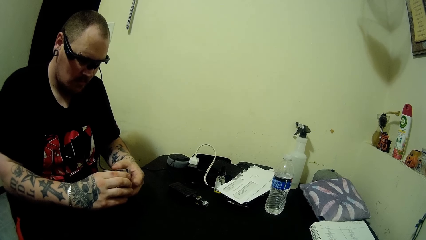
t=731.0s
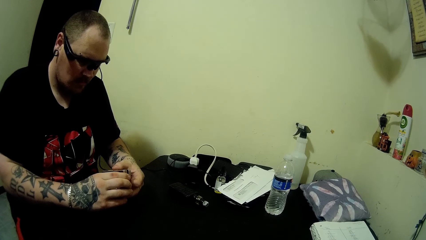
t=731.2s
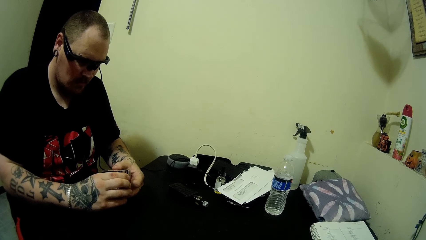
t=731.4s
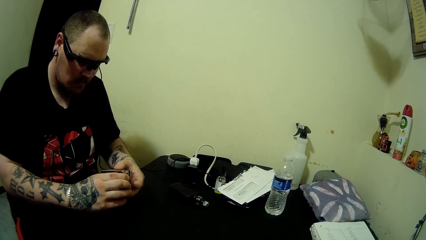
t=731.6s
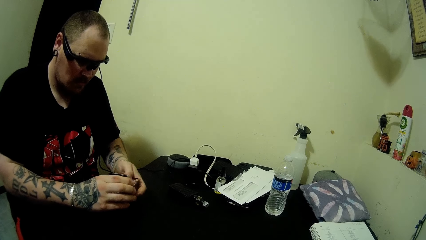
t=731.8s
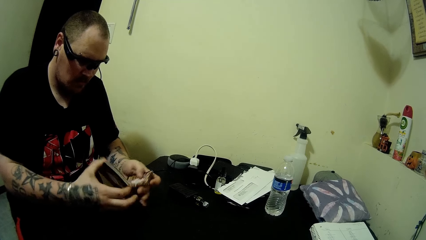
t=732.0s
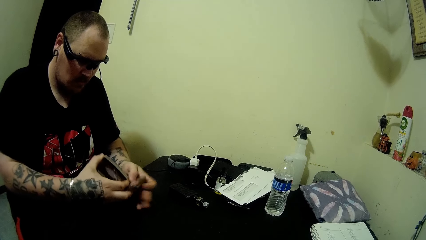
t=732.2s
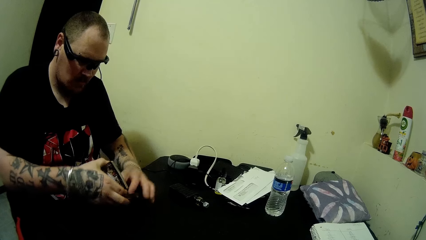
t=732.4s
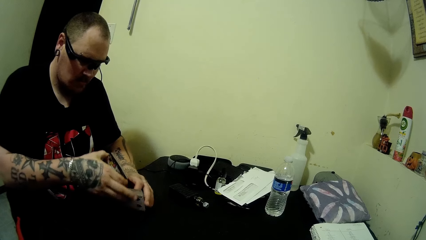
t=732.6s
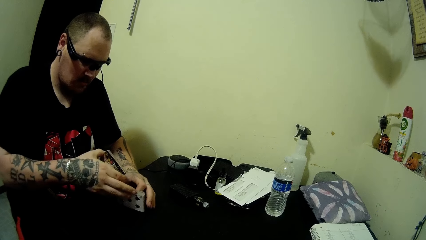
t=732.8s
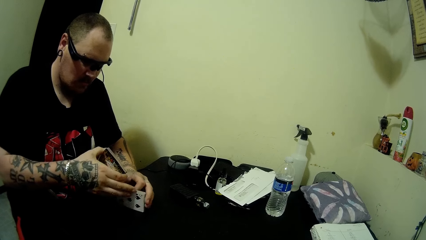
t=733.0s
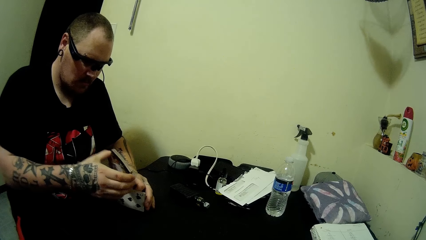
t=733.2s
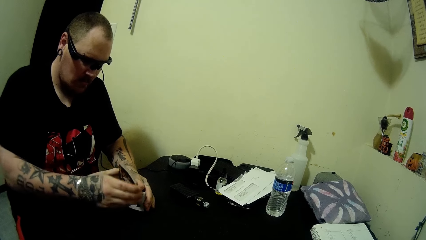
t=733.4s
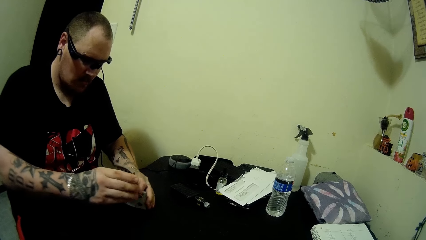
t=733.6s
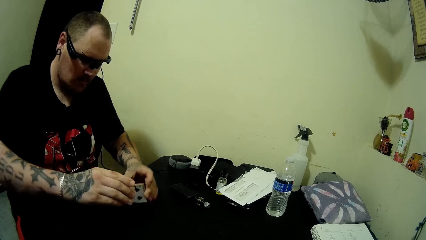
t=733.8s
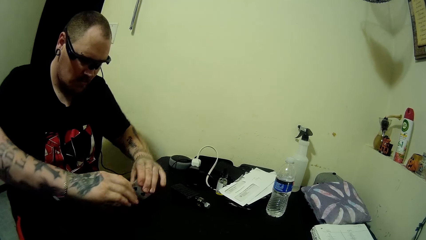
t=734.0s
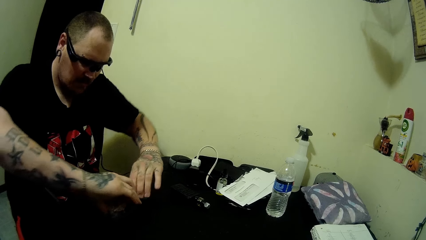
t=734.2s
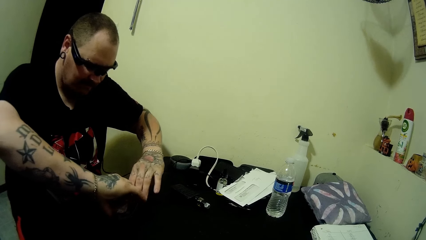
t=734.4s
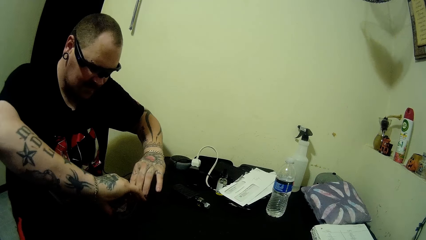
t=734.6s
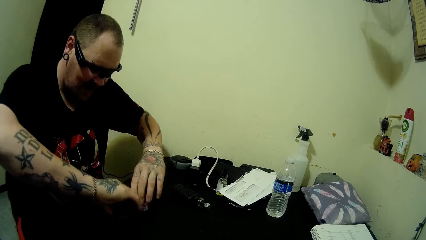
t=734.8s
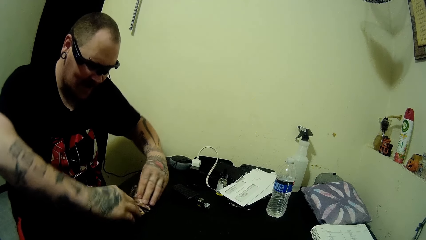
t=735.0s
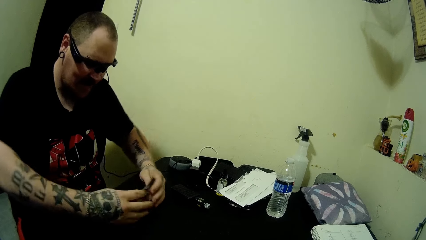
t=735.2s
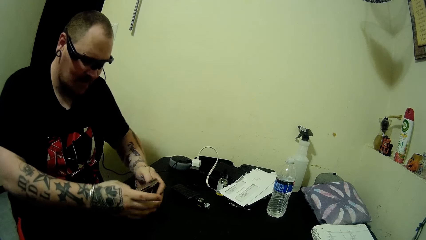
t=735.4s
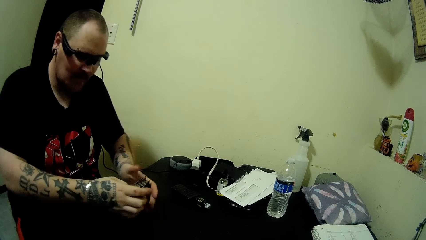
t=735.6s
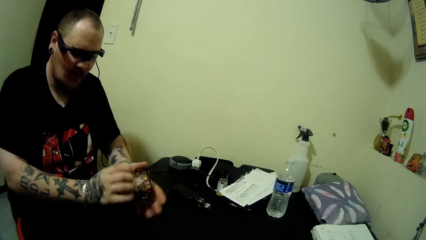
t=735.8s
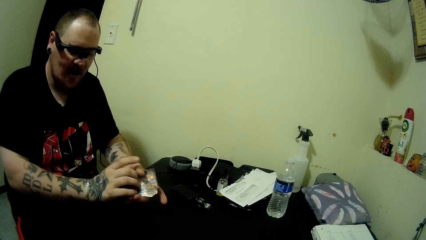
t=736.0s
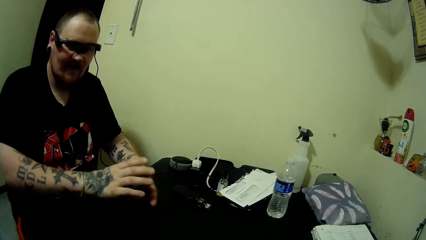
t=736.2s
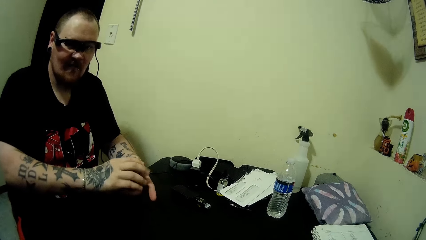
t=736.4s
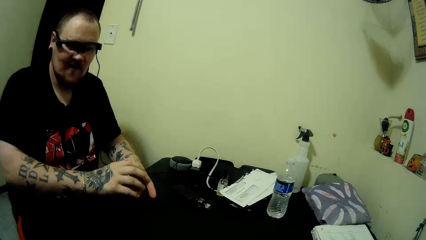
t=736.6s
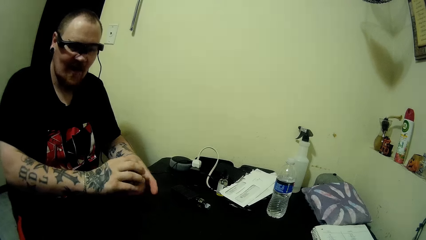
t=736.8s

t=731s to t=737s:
A man mixes cards on the table. He mixes the cards in the hand.

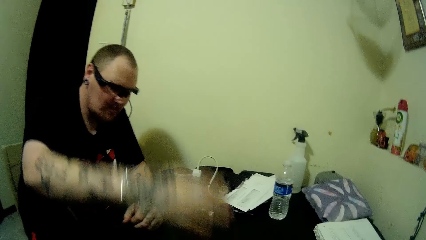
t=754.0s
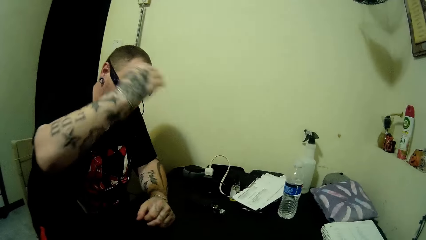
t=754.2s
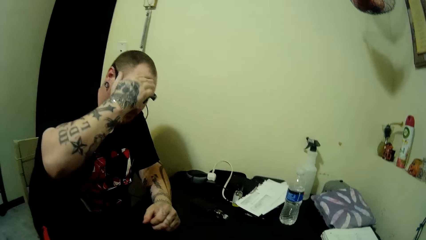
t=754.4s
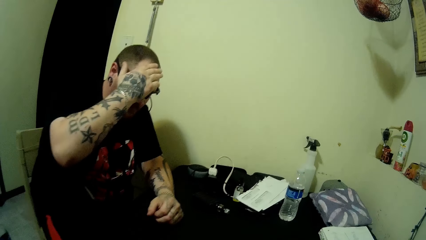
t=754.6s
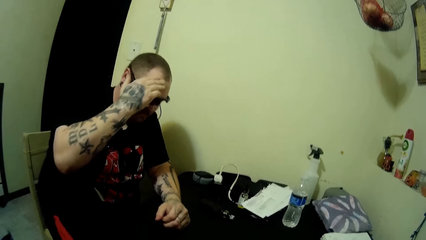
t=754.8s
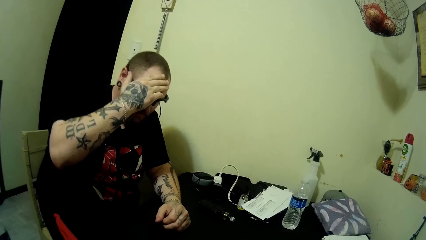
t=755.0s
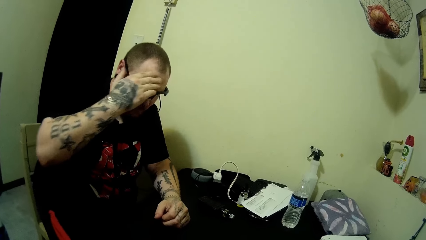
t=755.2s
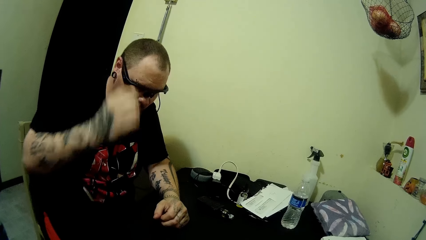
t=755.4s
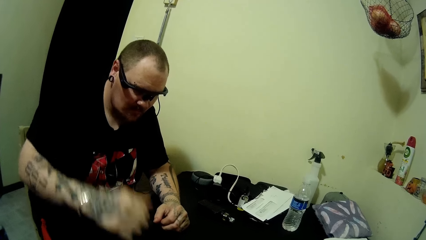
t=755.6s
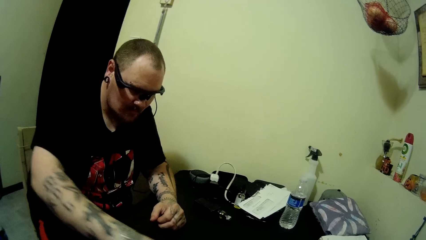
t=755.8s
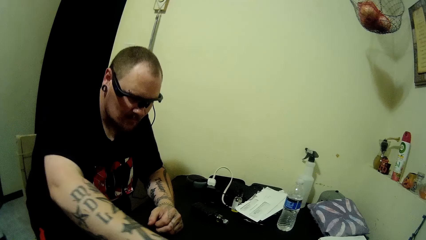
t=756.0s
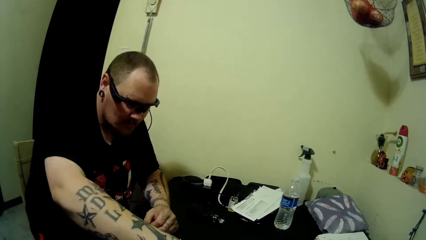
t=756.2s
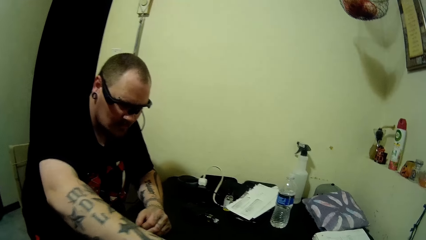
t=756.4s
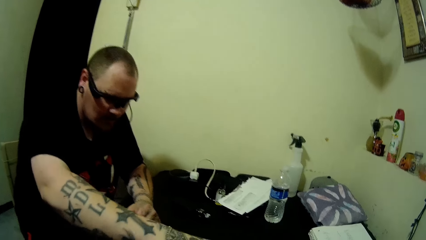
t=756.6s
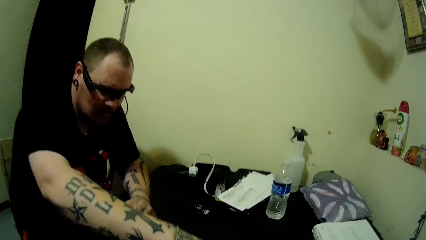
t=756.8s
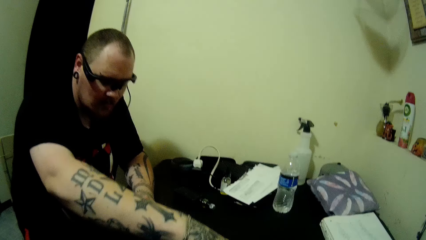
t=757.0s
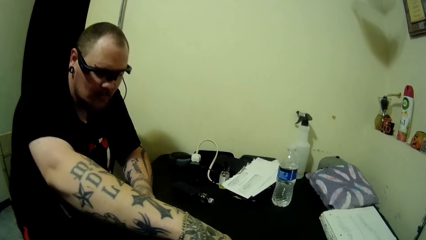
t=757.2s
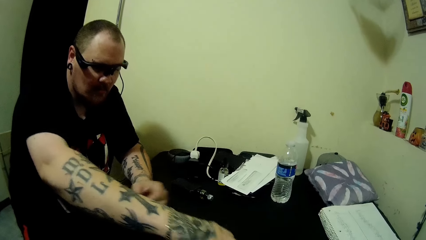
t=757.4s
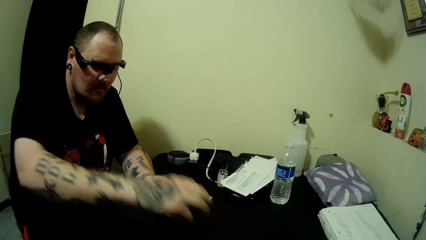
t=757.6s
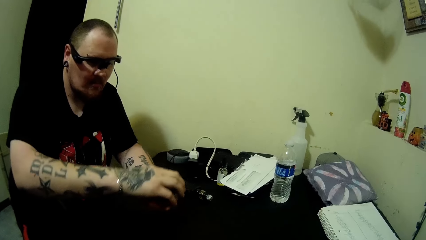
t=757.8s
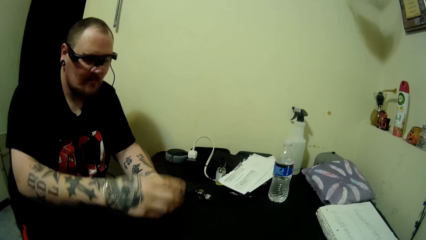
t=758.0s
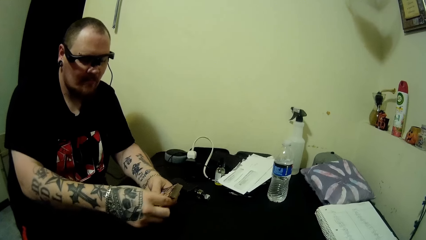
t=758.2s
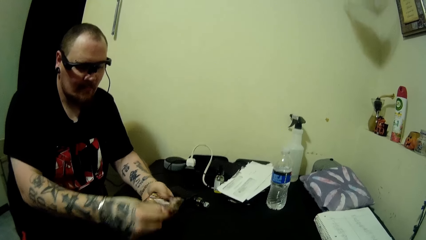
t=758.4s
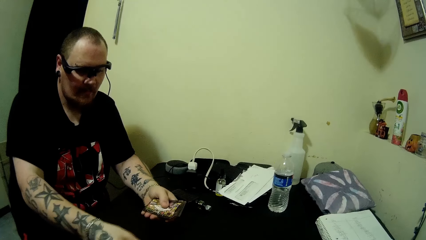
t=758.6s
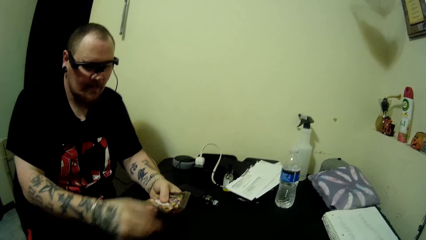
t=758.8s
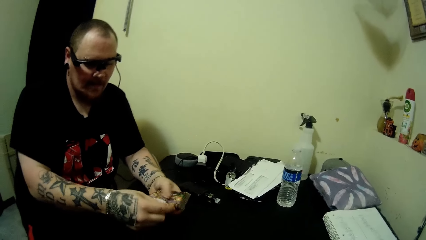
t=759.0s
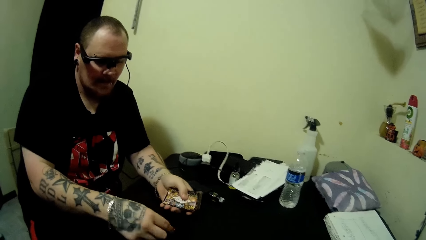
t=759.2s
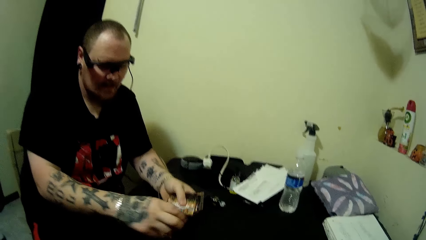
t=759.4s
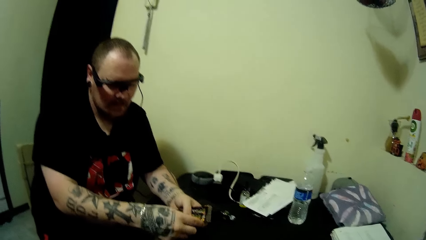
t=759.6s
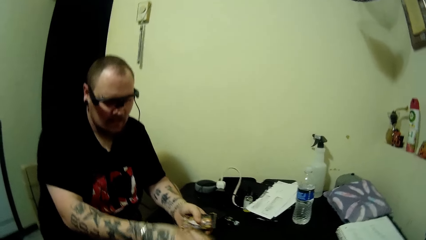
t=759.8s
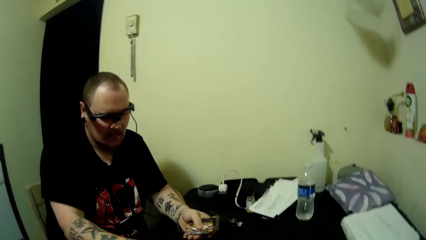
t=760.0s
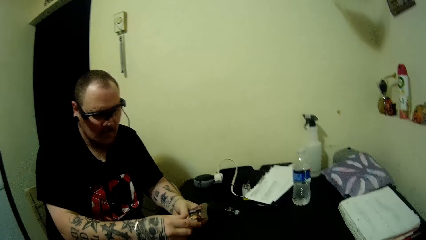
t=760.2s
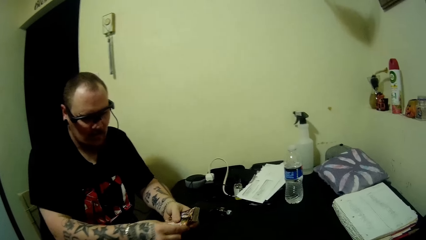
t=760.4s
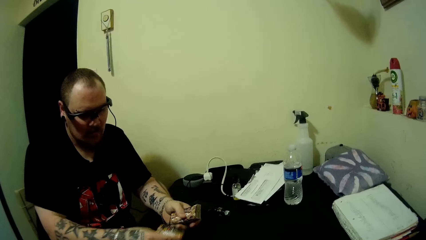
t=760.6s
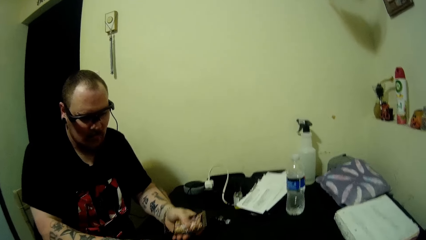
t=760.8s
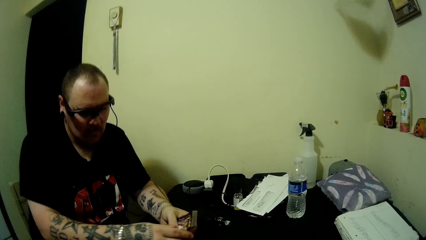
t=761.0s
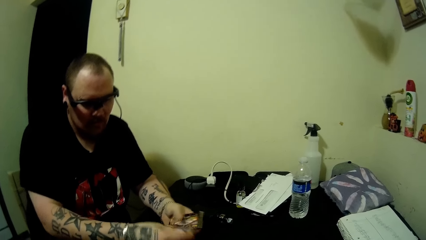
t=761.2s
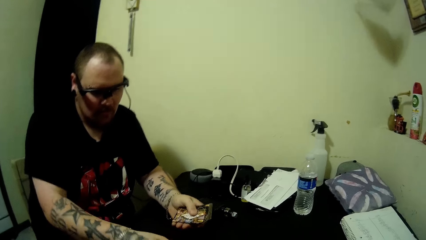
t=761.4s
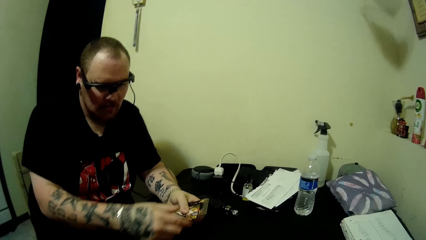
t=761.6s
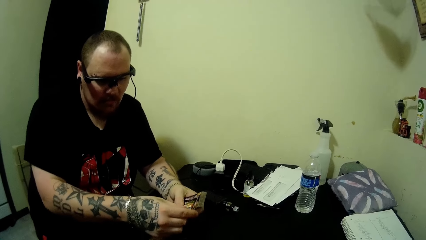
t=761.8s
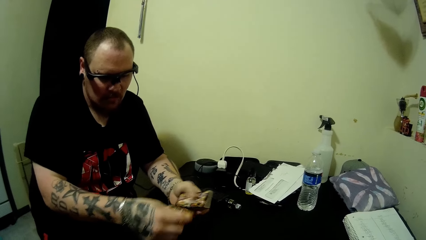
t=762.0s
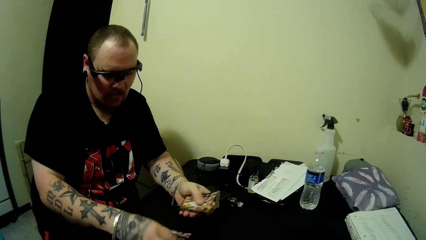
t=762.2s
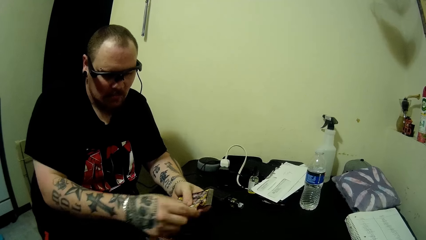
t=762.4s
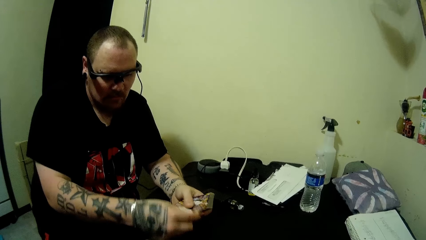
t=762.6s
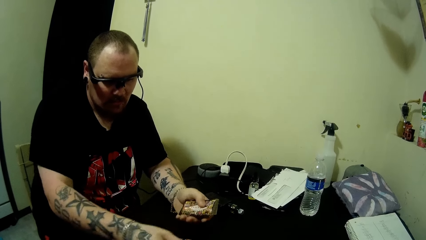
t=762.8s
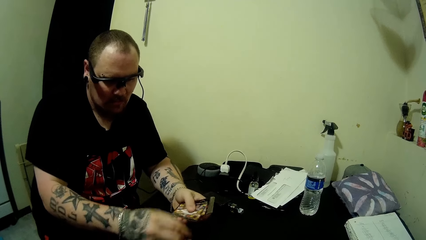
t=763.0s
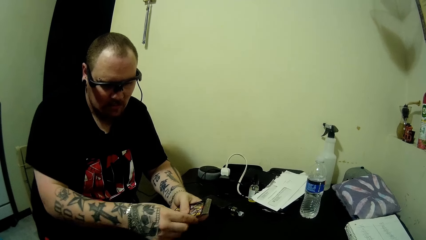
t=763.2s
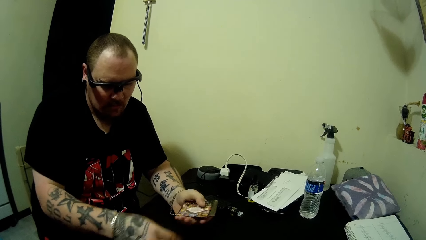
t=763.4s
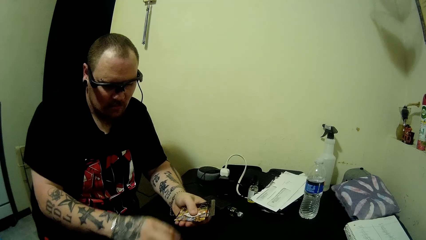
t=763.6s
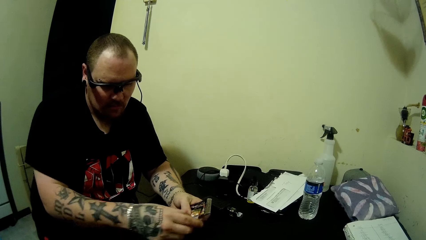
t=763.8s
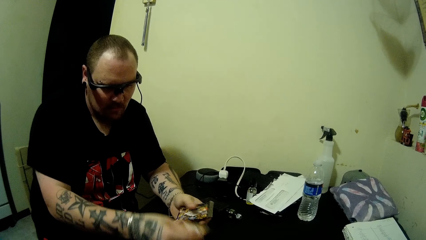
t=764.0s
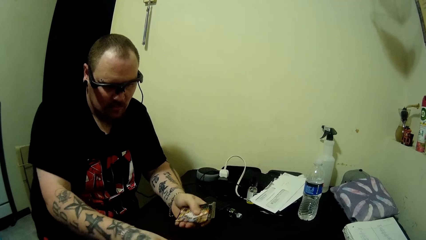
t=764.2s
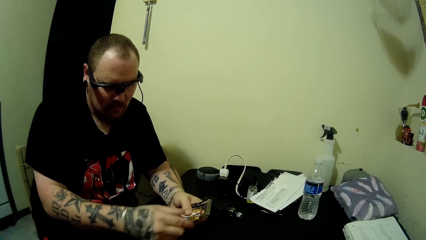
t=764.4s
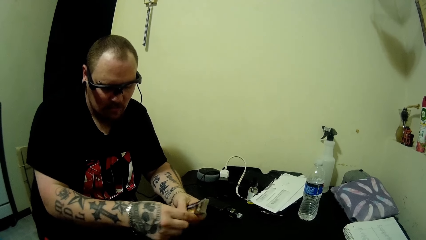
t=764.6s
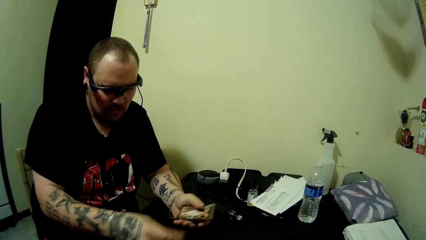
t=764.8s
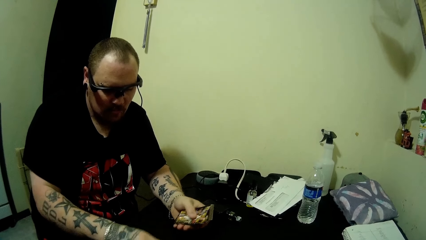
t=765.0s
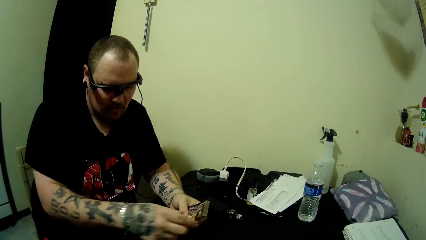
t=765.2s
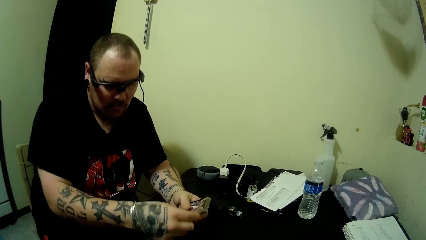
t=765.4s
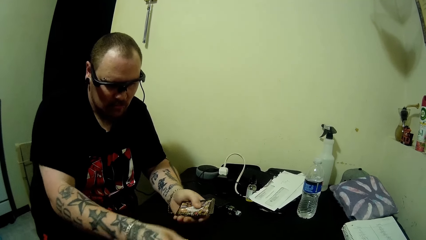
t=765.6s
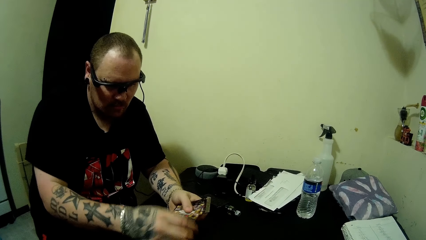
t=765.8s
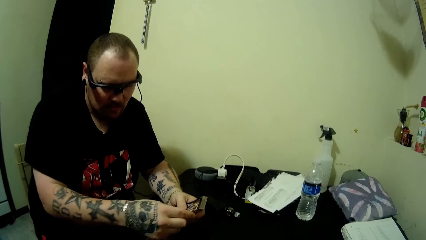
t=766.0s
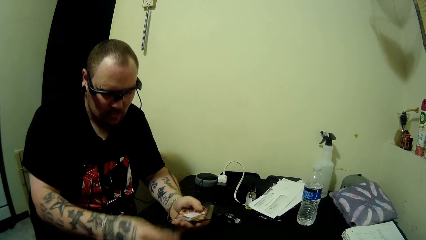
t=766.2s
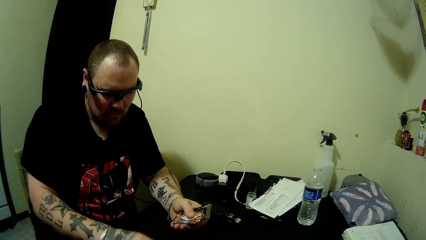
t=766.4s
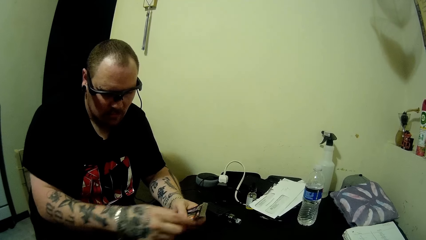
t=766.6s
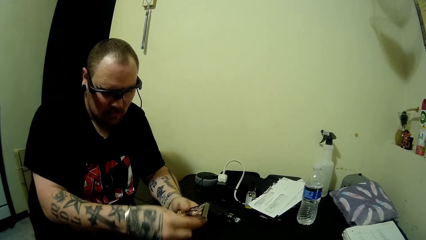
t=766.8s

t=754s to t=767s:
A man drops the cards on the table. He scratches the head. He picks up some cards on the table with his right hand. He drops some cards on the table.
